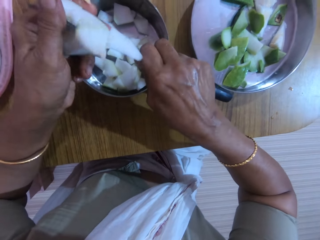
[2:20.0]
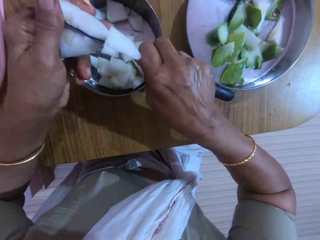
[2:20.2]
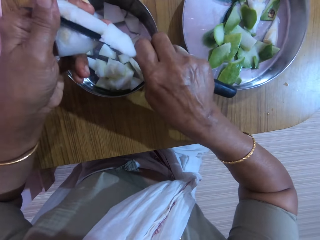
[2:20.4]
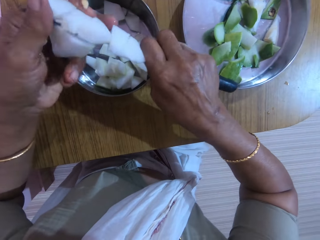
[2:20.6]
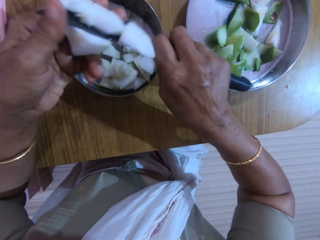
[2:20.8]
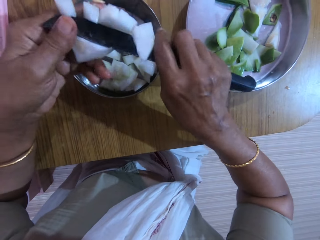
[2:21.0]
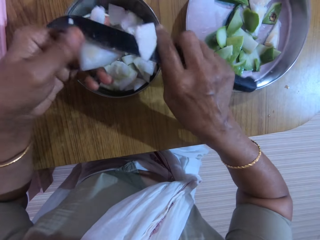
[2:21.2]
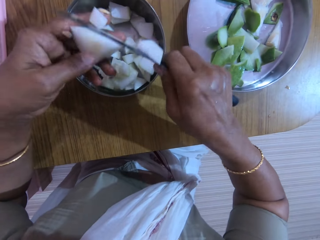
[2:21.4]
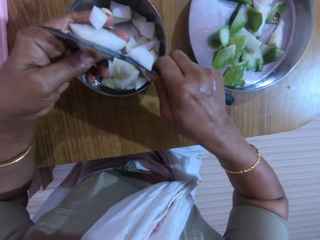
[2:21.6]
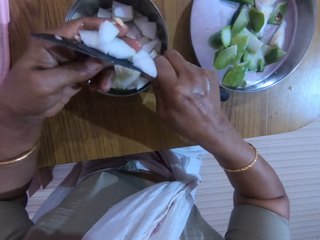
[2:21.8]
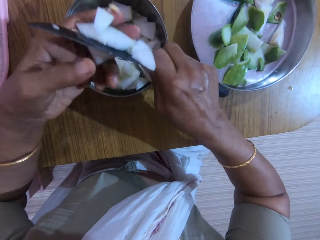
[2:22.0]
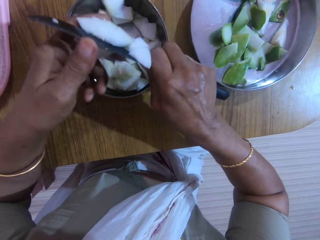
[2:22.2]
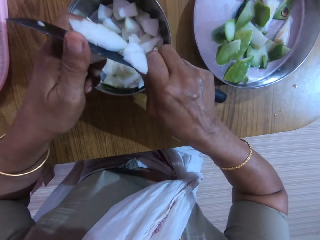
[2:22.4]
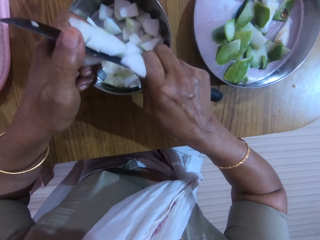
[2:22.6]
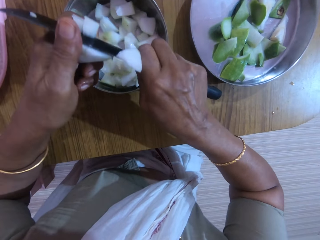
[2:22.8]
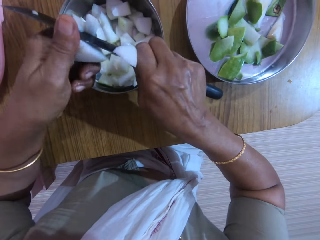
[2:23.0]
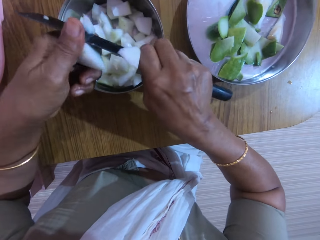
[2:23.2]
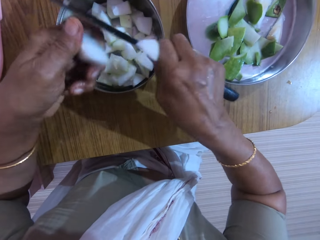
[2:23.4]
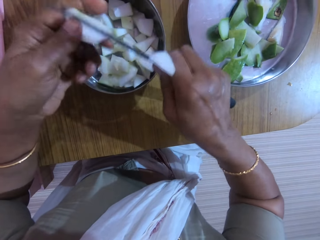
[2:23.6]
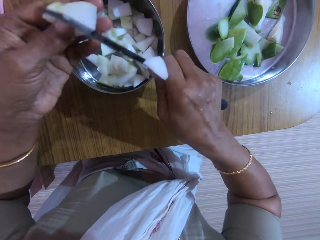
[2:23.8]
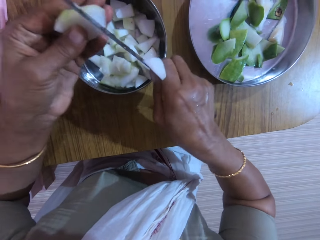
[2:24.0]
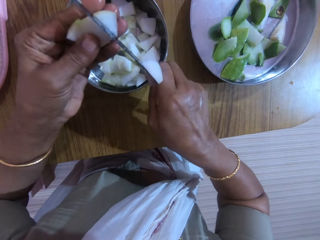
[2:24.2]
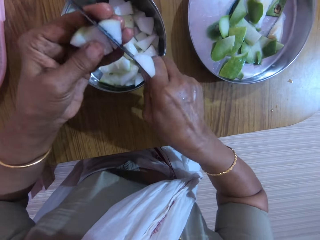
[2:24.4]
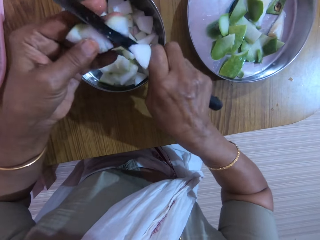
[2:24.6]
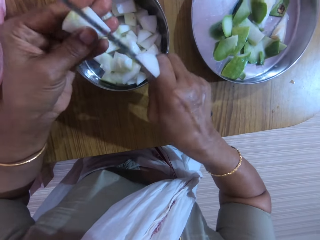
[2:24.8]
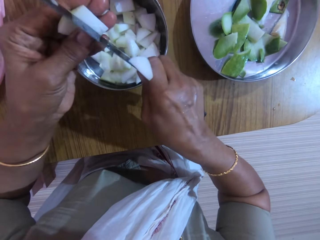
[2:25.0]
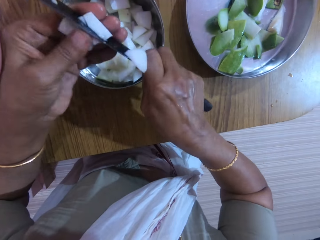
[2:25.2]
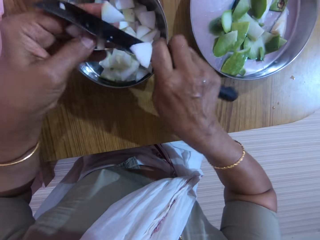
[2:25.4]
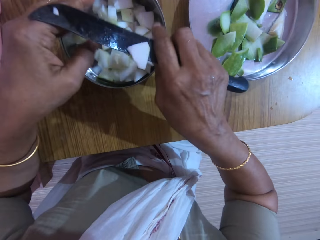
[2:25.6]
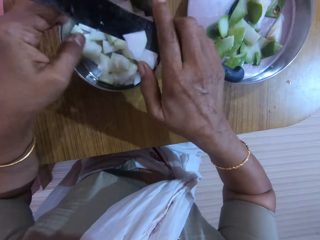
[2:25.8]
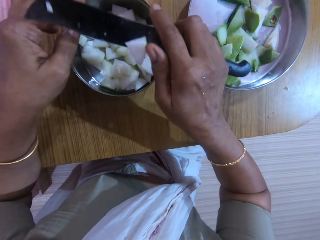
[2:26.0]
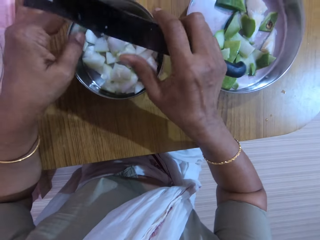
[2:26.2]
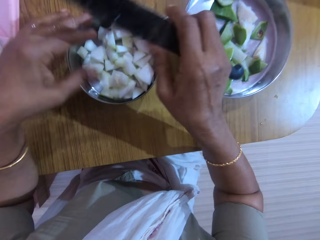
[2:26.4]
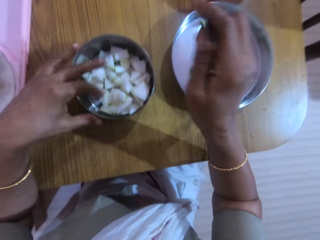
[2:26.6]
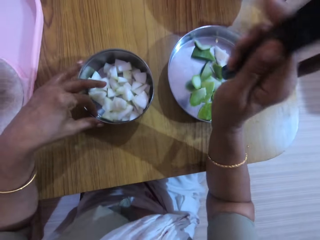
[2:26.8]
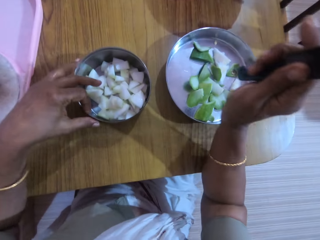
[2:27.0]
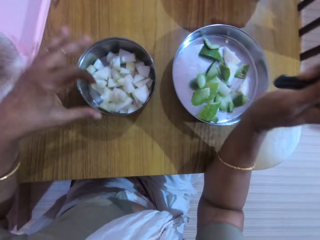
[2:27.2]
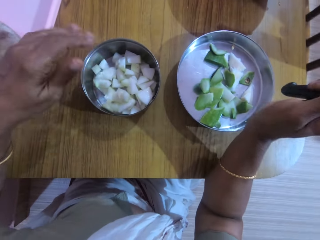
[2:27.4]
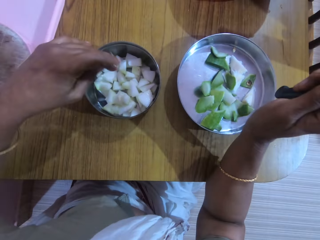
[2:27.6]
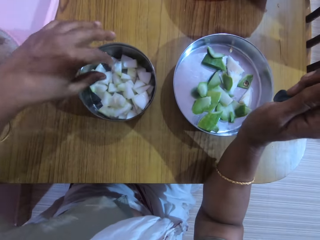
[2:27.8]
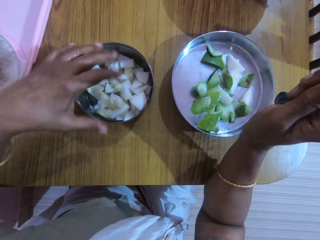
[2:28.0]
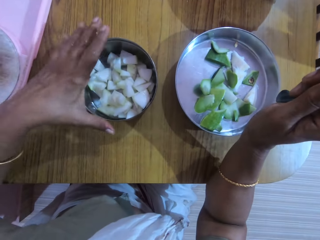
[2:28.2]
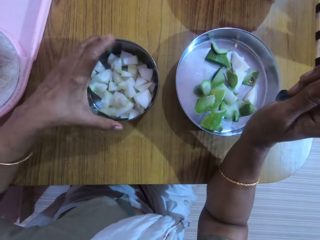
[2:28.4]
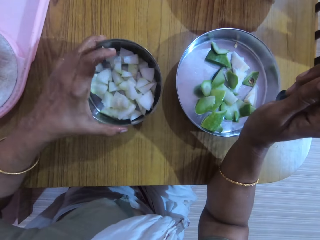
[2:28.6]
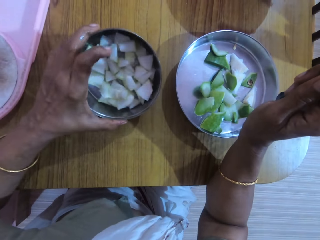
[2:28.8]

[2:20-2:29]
The camera wearer drops pieces of unripe pawpaw in the bowl on the table with her left hand. She pushes a piece of unripe pawpaw from the knife in her right hand into the bowl with her left hand. She moves the bowl on the table with her left hand. She picks up the bowl from the table with her left hand.

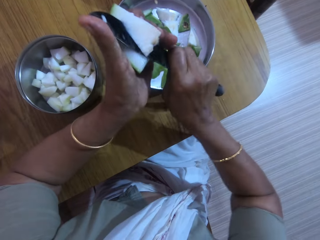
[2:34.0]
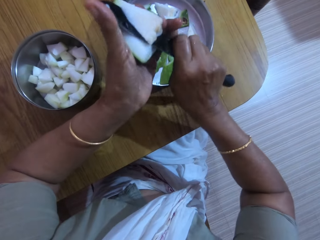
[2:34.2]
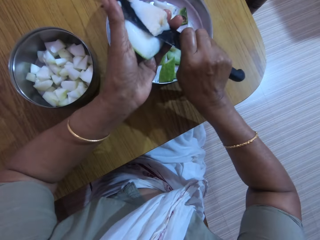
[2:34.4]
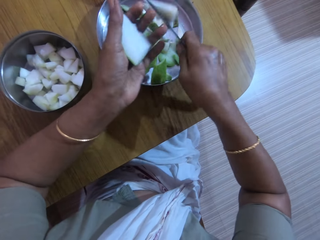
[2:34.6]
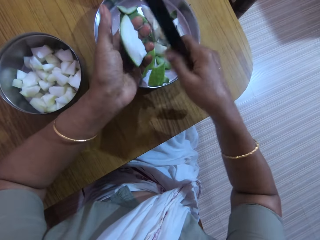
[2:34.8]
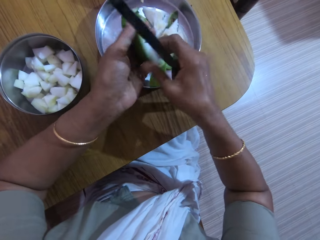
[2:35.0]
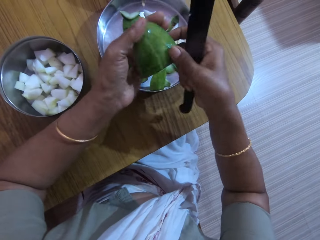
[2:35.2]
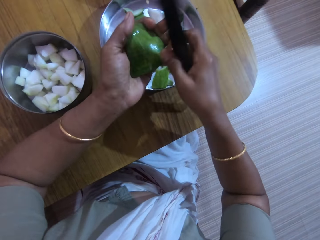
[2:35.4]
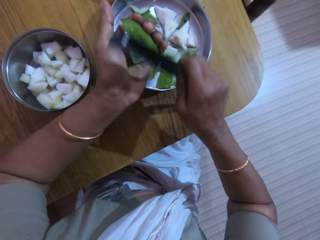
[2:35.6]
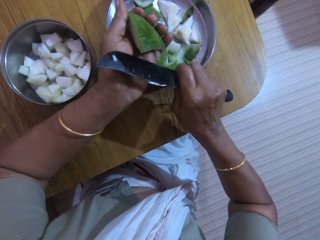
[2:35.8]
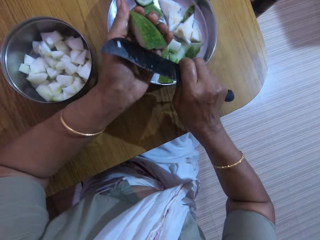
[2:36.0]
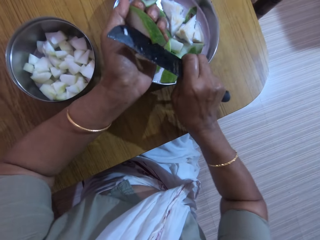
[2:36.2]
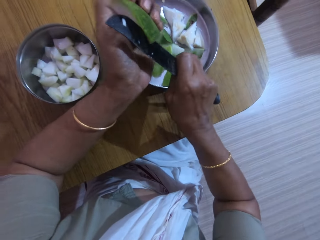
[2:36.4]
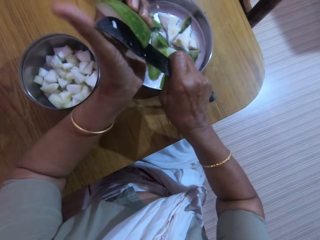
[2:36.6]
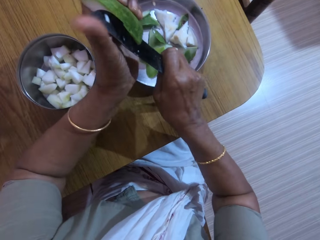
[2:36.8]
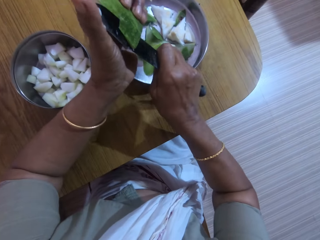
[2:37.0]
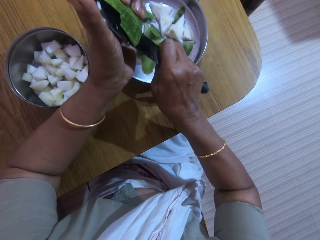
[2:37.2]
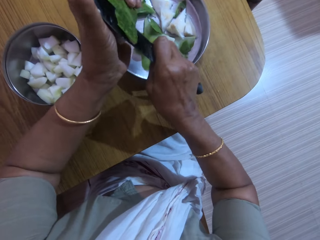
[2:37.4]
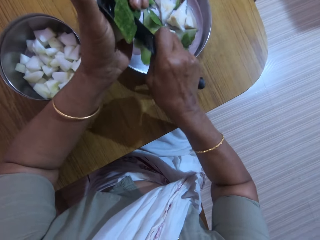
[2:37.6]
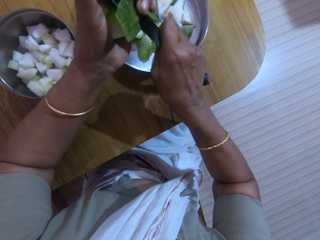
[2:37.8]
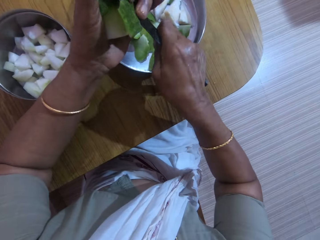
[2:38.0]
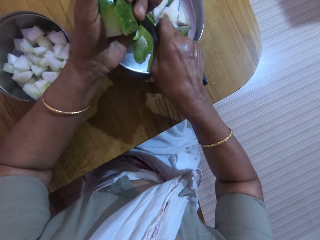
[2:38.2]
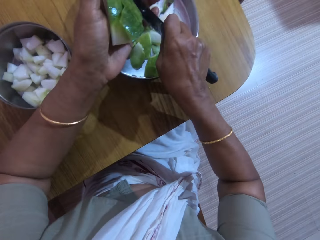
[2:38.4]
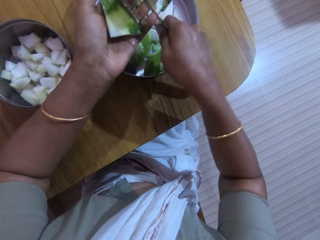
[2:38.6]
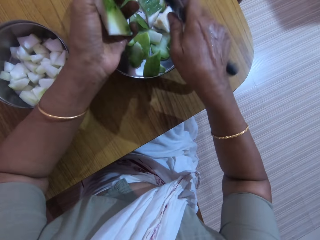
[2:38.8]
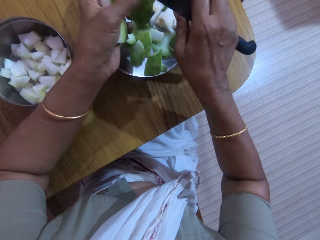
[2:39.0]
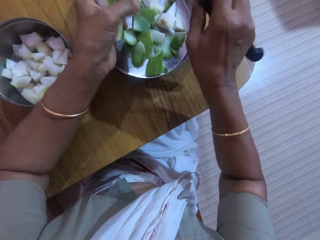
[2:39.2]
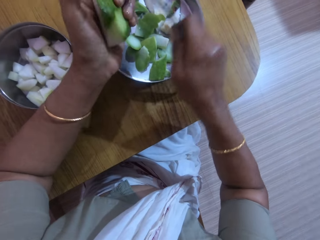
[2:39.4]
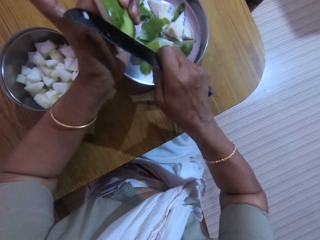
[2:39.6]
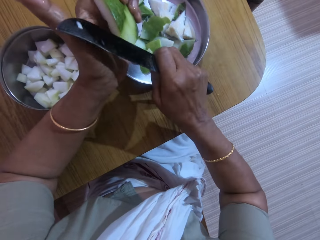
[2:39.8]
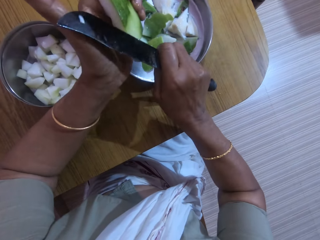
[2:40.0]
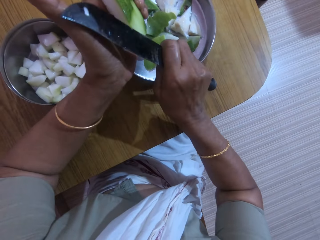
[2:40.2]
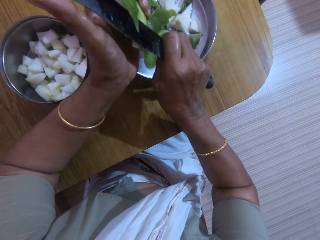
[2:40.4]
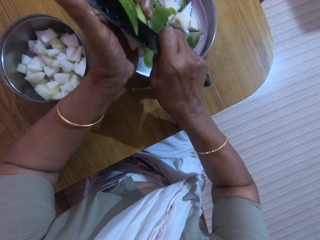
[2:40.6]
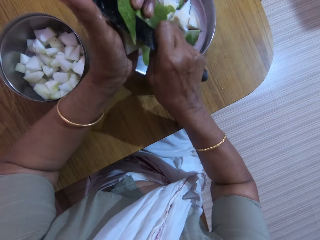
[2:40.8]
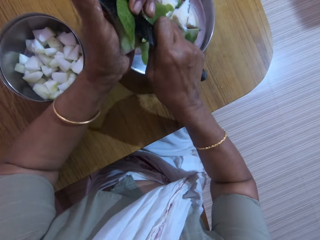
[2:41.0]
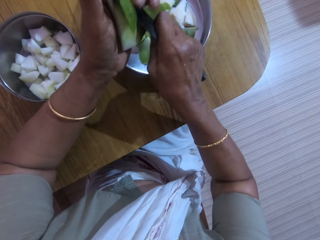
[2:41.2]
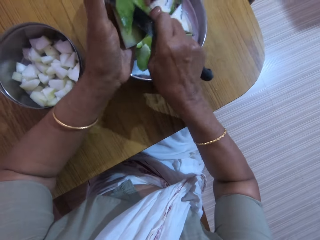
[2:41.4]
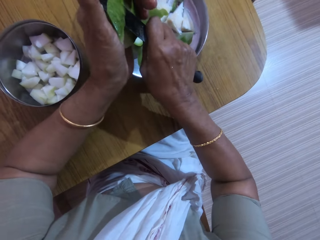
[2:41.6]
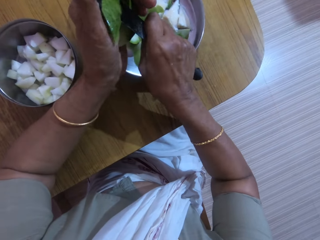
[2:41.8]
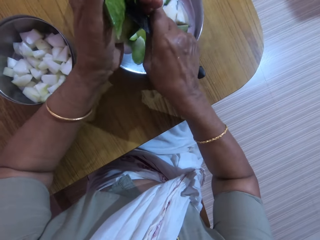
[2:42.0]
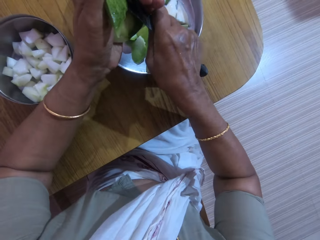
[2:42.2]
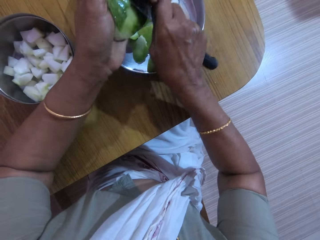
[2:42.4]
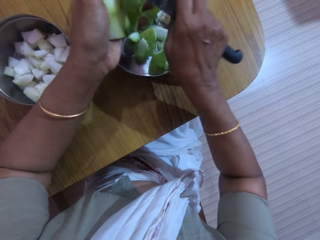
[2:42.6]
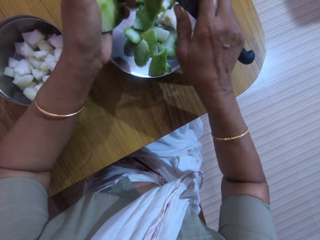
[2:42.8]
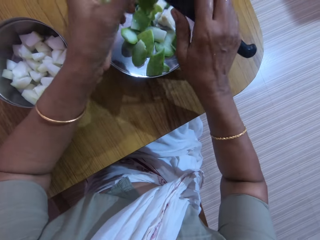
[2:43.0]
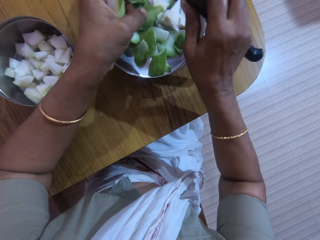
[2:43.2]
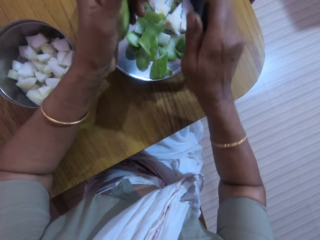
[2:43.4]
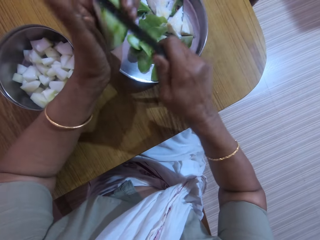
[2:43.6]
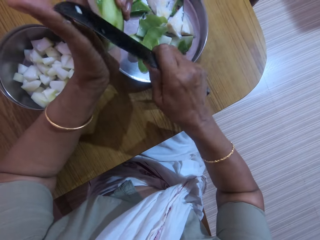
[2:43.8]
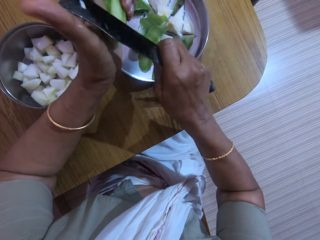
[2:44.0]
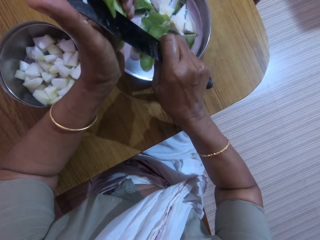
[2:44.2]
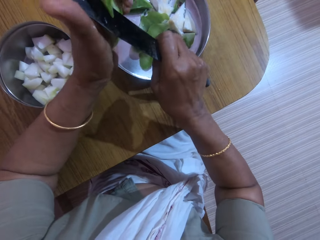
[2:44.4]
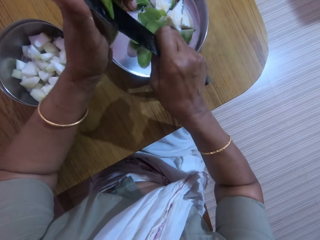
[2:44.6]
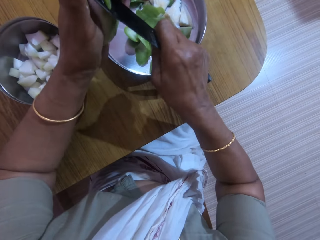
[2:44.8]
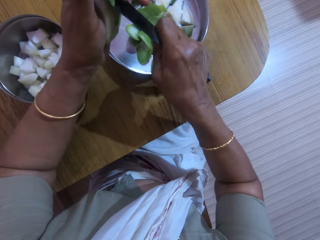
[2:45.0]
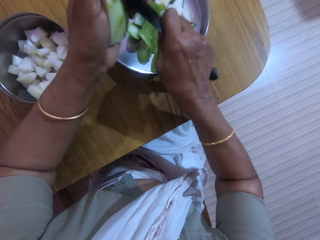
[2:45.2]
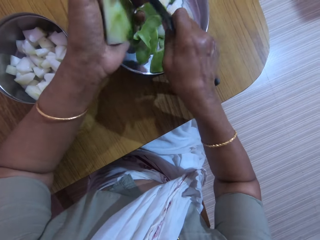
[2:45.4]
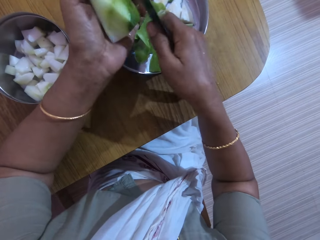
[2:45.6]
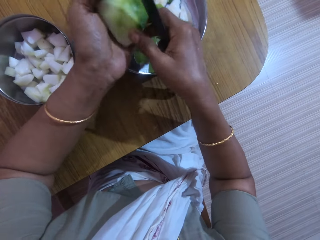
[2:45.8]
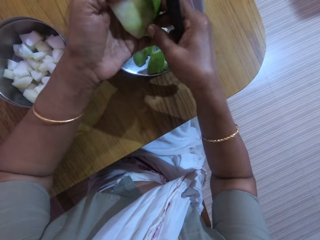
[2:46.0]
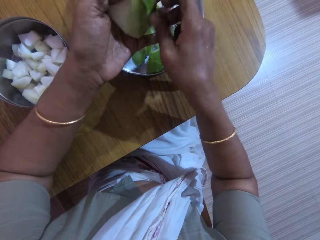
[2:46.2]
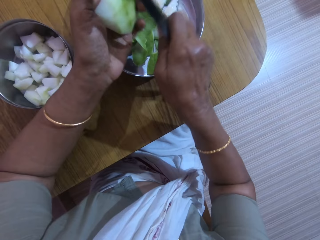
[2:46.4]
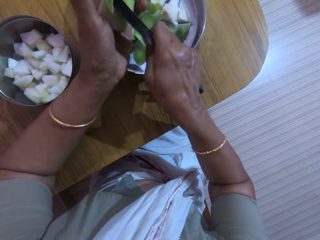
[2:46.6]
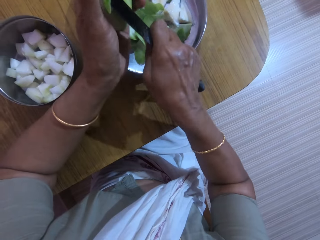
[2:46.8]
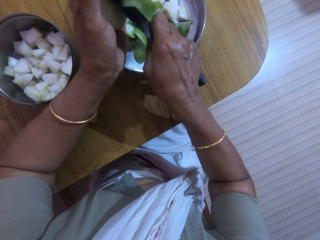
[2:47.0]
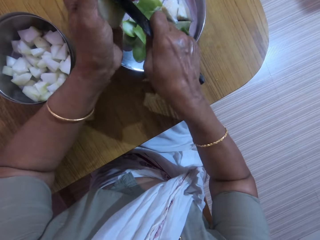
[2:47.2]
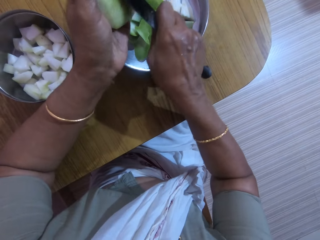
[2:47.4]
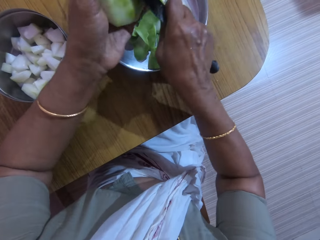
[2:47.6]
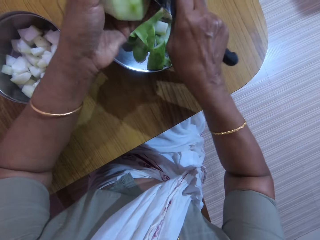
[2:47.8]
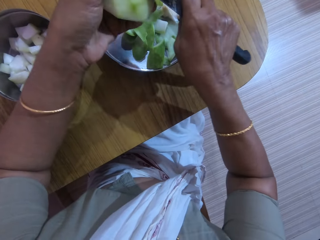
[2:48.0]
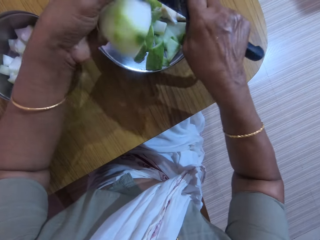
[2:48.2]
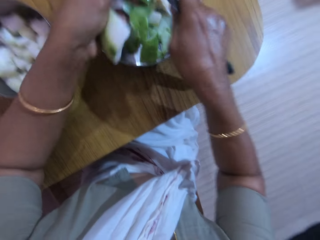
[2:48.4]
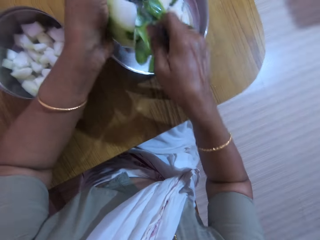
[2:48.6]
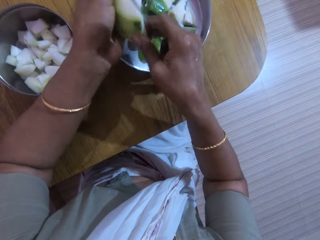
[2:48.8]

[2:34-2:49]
The camera wearer cuts the piece of chayote squash. She turns the unripe pawpaw in her left hand with her right hand. She slices off the back of the unripe pawpaw in her left hand with the knife in her right hand. She removes a peel from the knife in her right hand with her left hand. She slices off the back of the unripe pawpaw in her left hand with the knife in her right hand. She removes a peel from the knife in her right hand with her left hand. She slices off the back of the unripe pawpaw in her left hand with the knife in her right hand. She turns the unripe pawpaw with her hands. She slices off the back of the unripe pawpaw in her left hand with the knife in her right hand.
